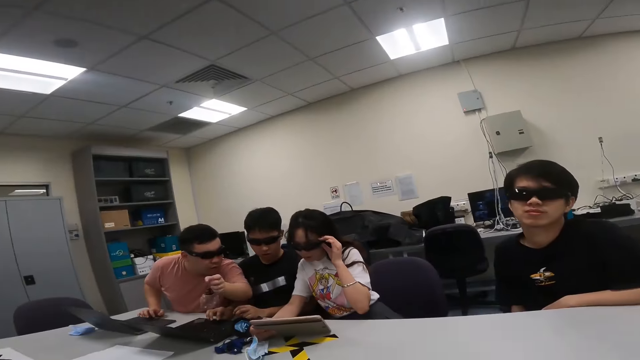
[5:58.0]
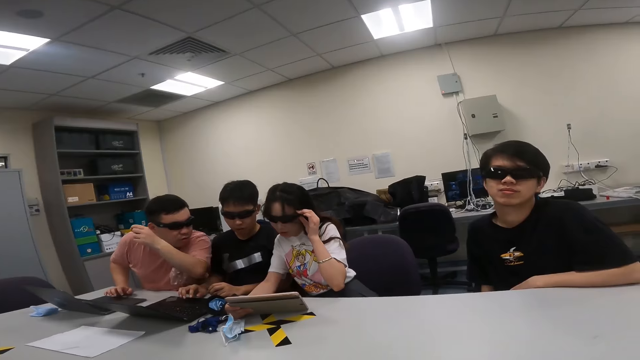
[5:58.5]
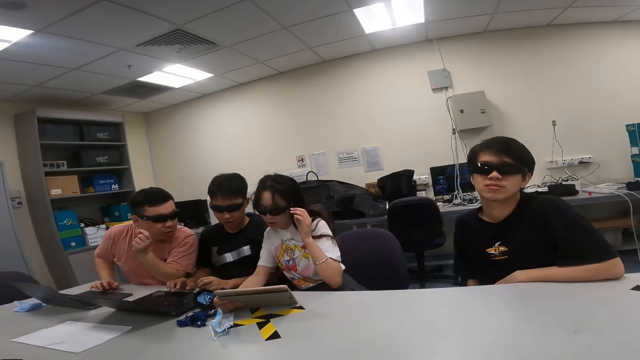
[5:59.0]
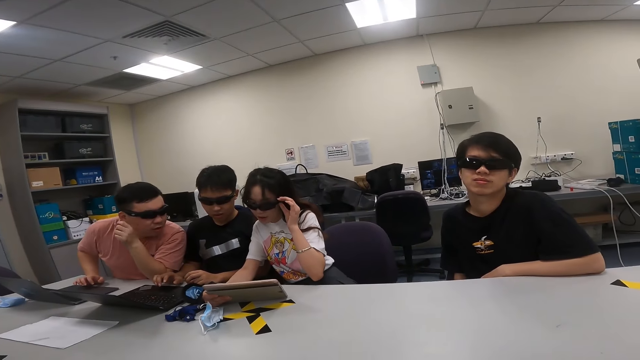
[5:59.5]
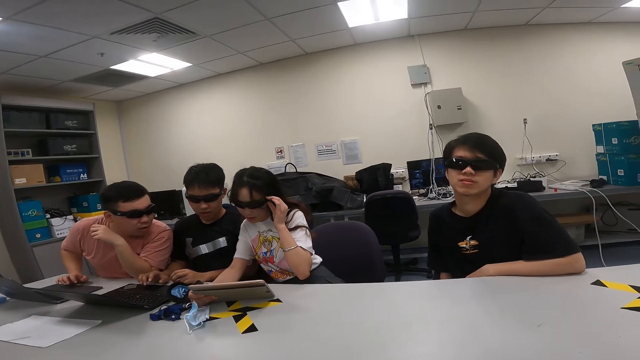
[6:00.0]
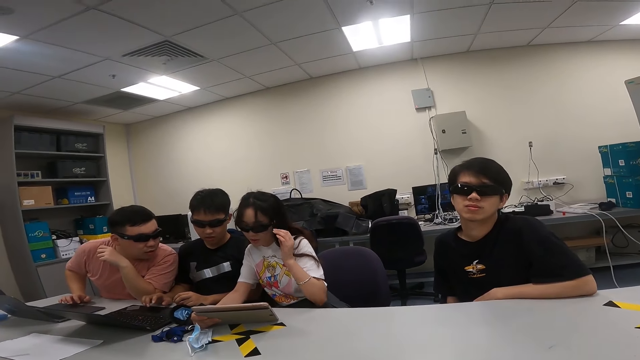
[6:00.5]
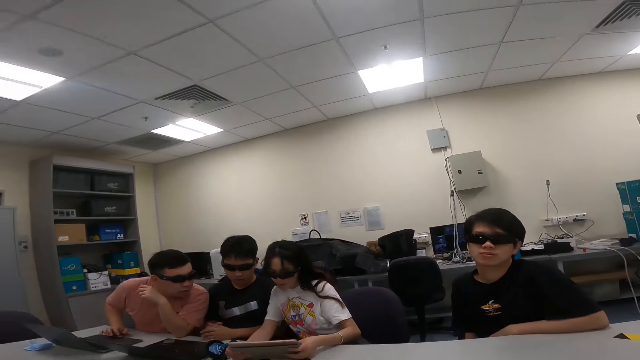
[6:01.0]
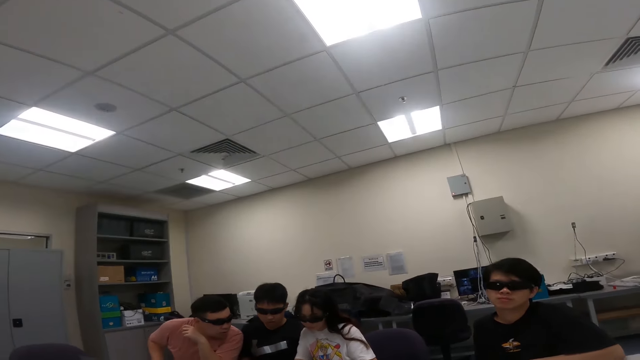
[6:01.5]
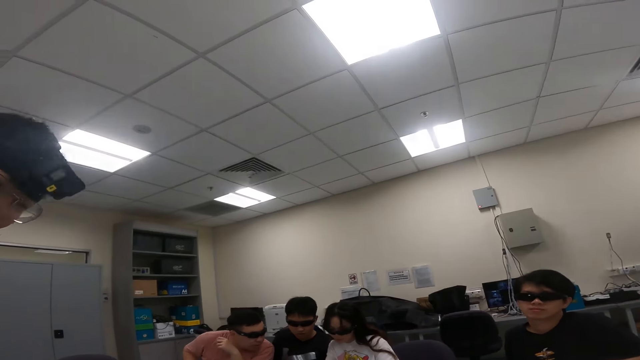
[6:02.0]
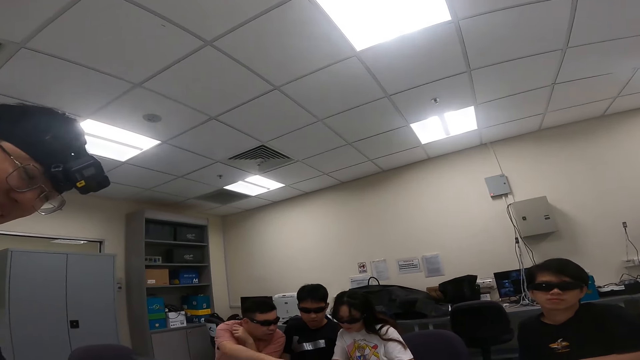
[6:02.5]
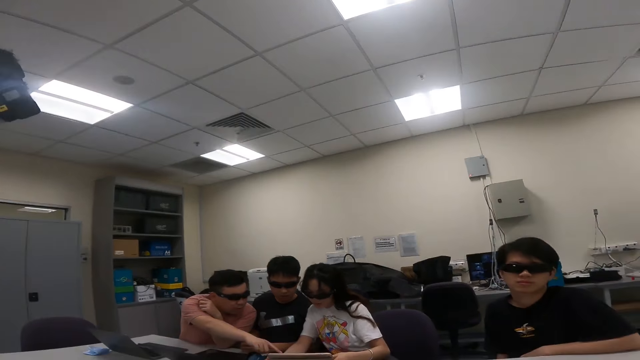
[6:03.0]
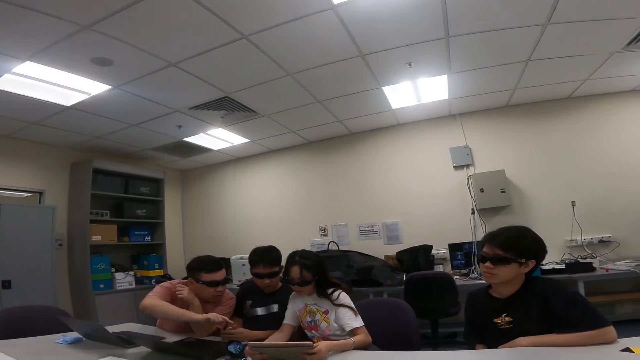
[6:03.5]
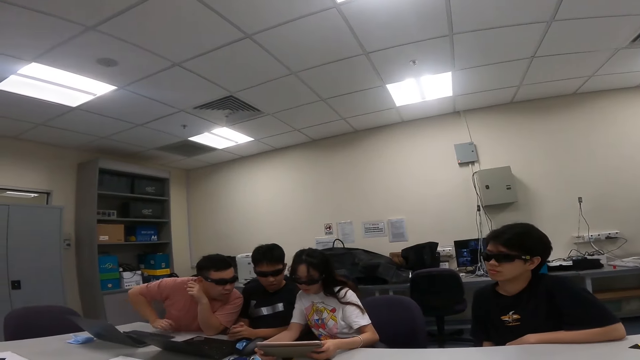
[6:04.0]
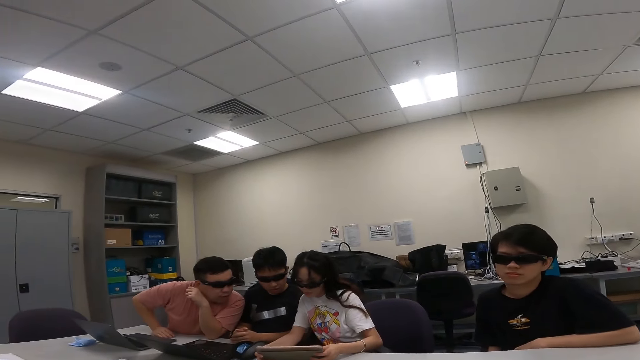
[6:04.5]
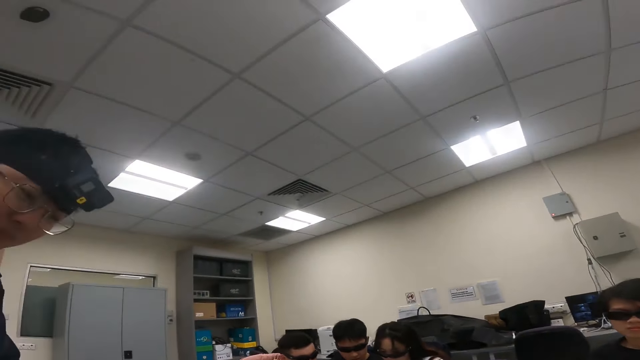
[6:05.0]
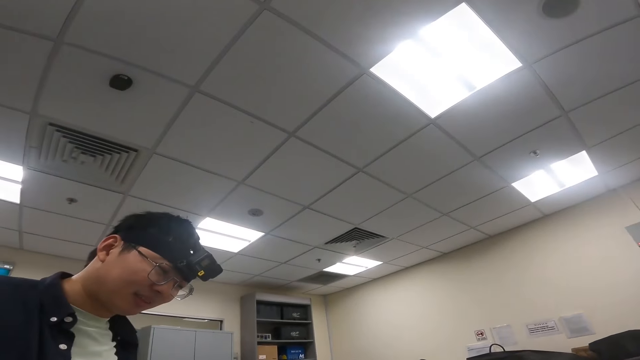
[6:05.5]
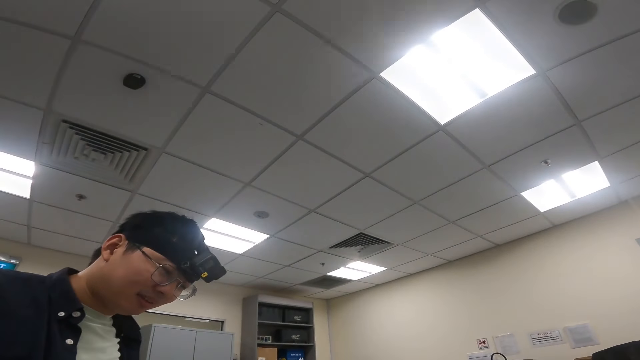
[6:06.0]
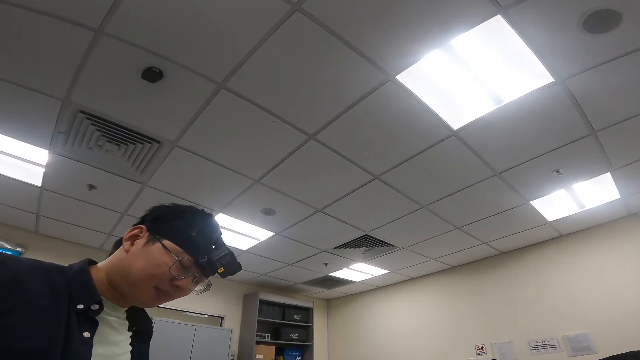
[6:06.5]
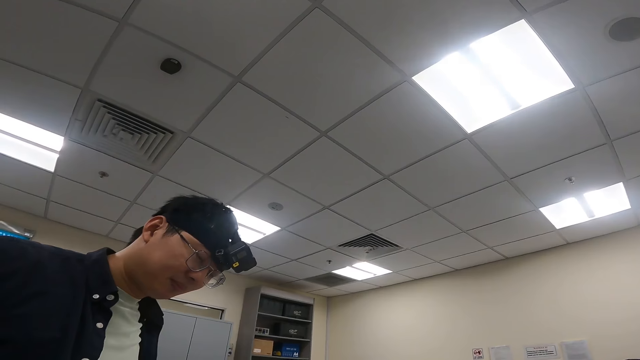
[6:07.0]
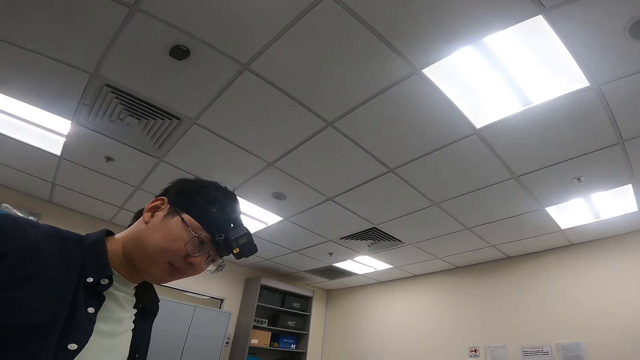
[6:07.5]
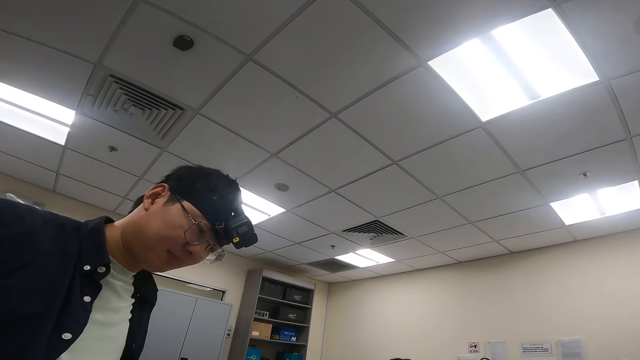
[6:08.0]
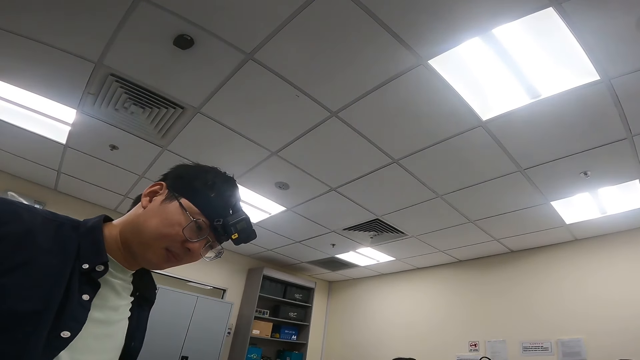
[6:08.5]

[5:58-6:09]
A person moves the hand on the table. Another person touches the goggles. A third person puts hands together. The first person points at the tablet. The first person puts the hand down. A fourth person nods the head near the table.

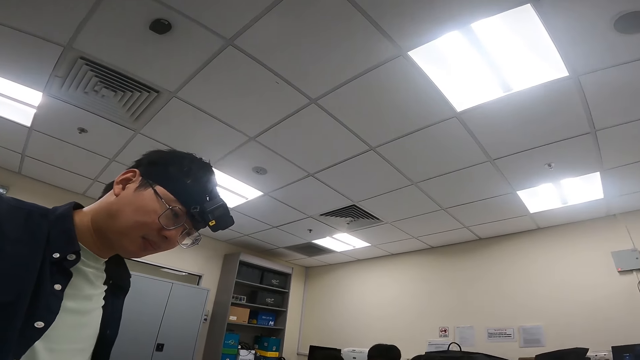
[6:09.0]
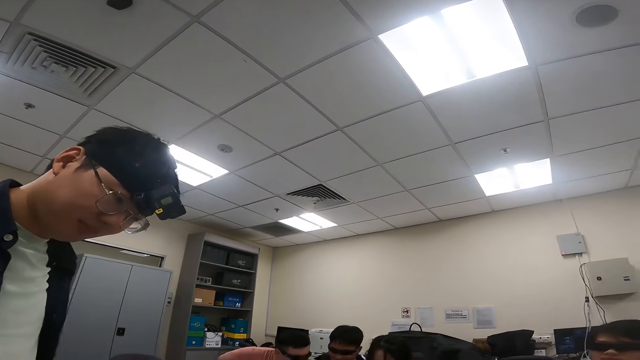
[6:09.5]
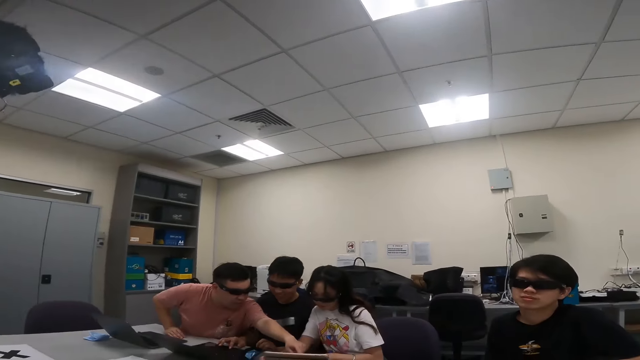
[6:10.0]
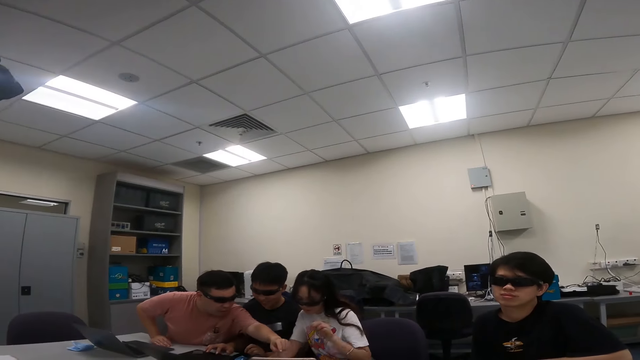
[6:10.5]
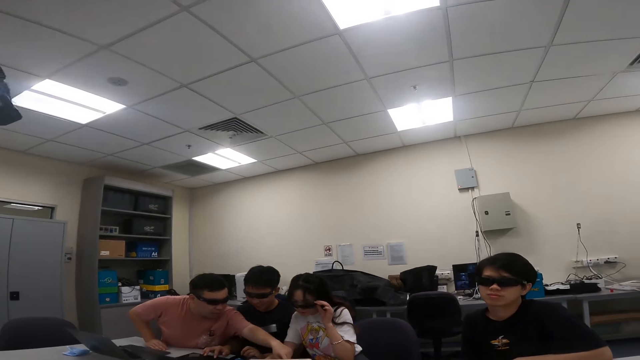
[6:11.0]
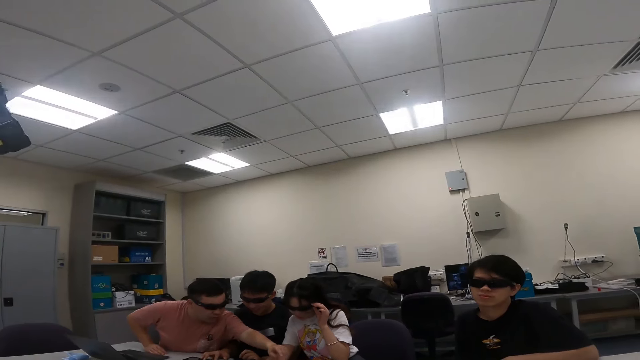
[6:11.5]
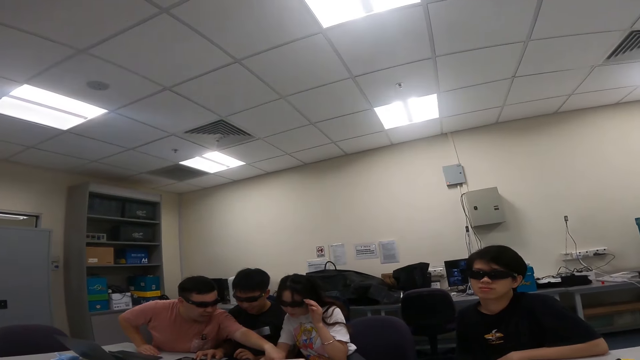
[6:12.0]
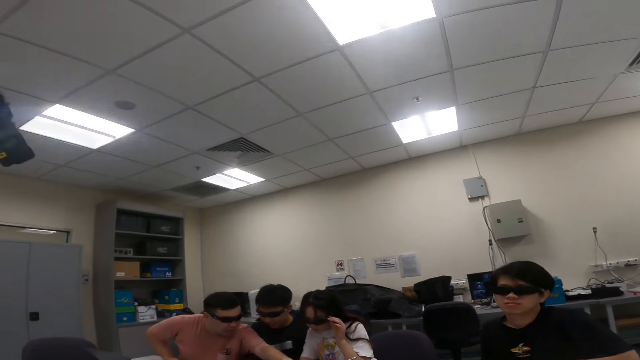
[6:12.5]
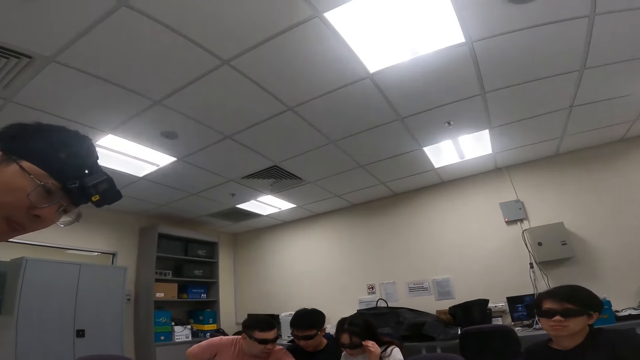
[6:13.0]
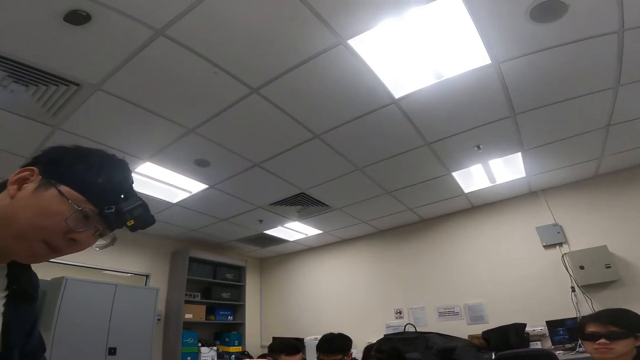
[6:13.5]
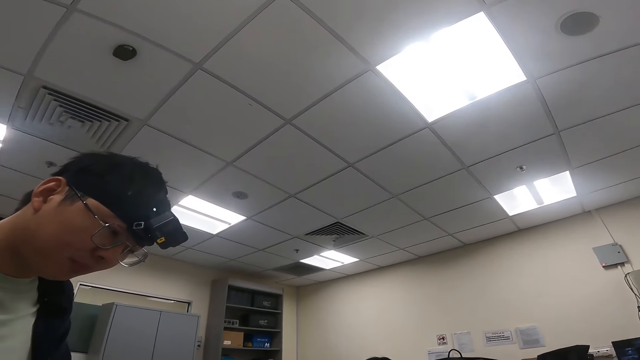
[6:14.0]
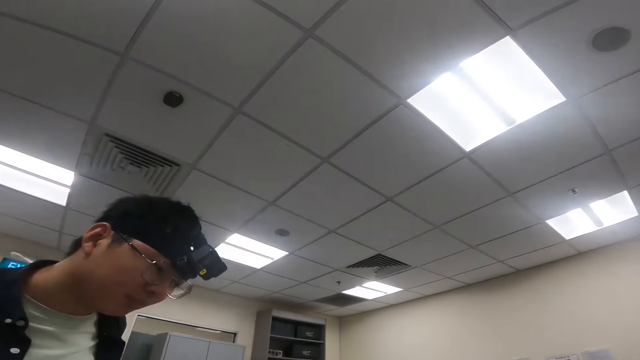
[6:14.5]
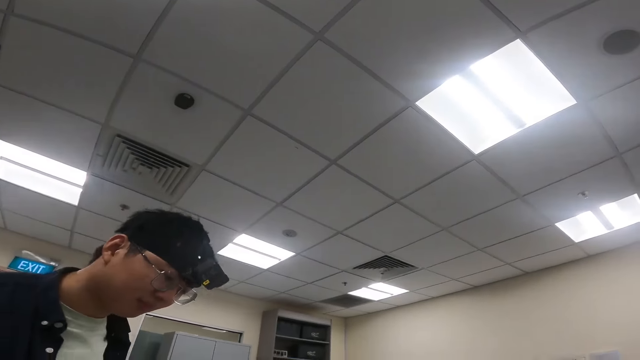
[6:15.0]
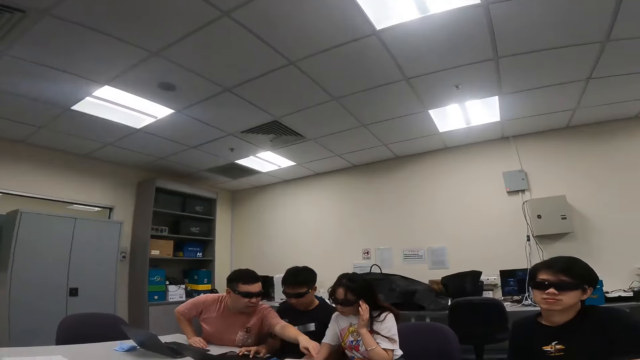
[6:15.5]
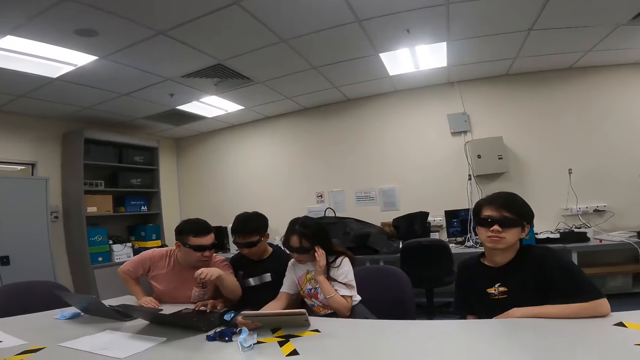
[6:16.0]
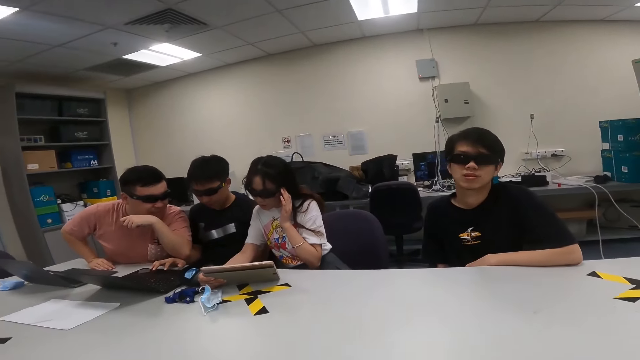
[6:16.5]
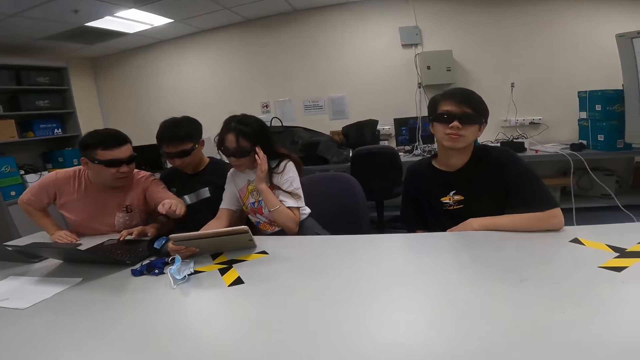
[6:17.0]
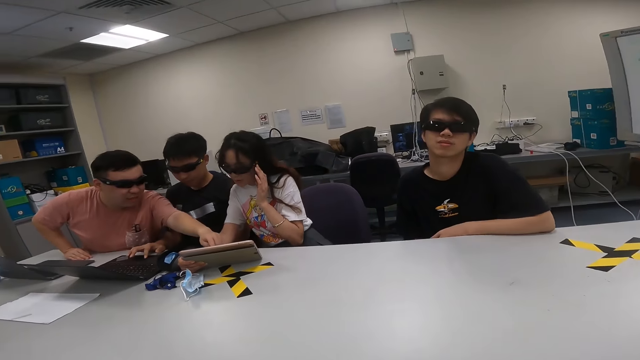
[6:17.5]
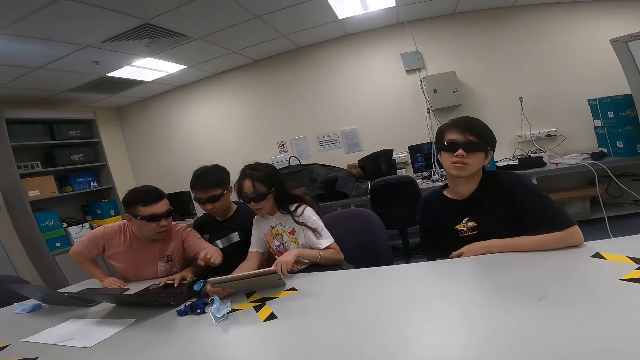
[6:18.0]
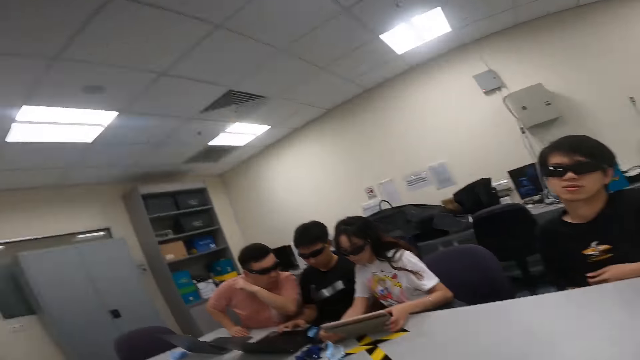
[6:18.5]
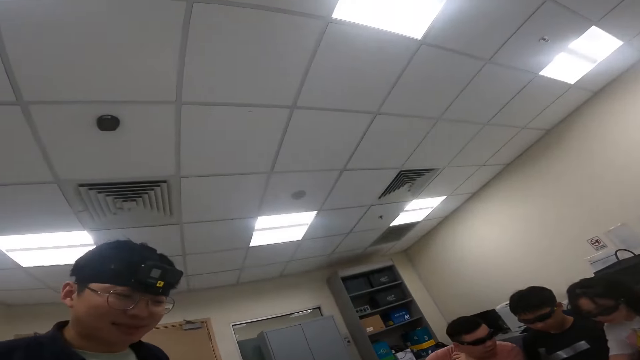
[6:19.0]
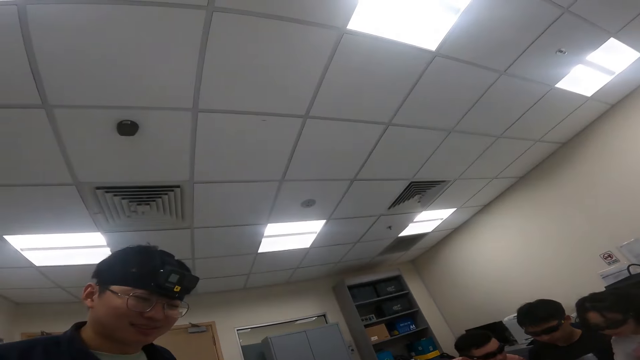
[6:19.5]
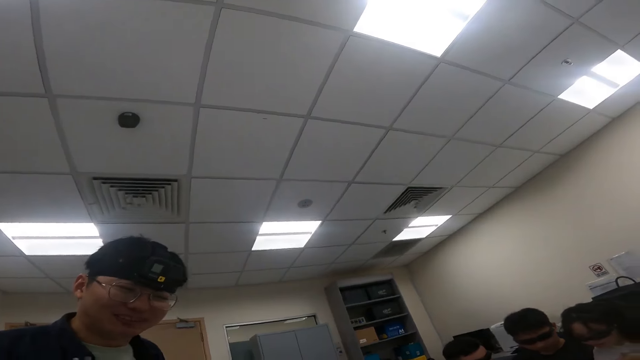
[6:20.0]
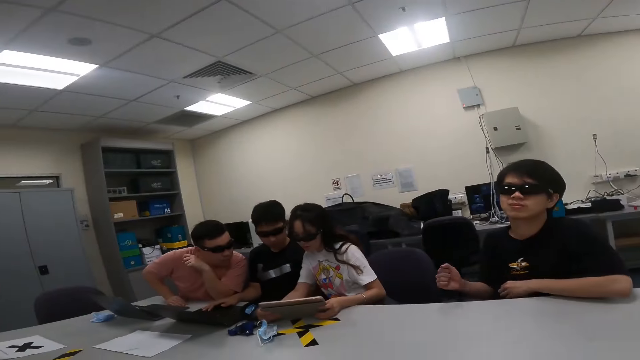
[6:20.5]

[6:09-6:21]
A person moves the hand from the laptop. Another person moves the goggles. A third person nods his head. The first person moves the hand from the tablet. The first person points at the tablet and removes the hand from the tablet.
